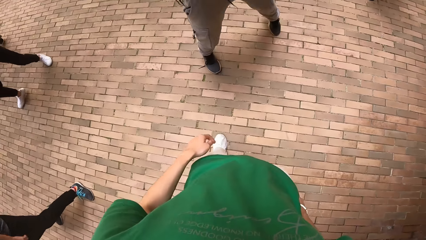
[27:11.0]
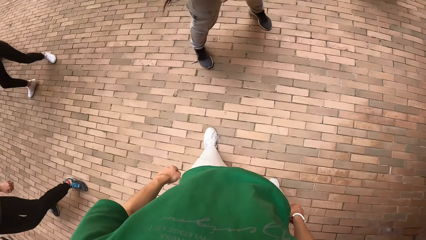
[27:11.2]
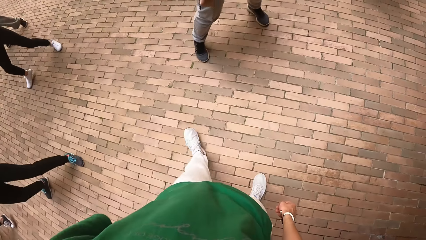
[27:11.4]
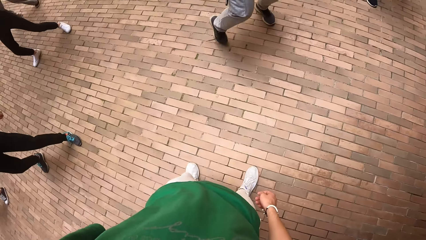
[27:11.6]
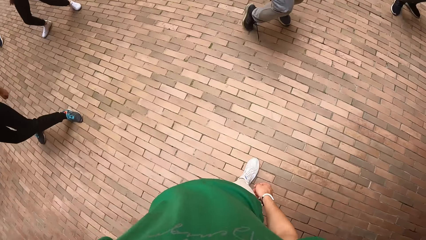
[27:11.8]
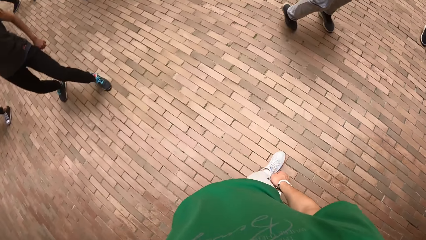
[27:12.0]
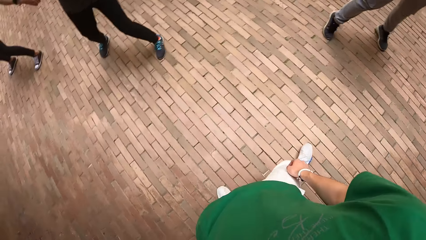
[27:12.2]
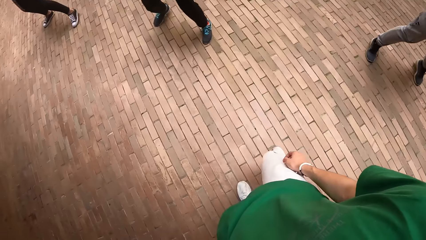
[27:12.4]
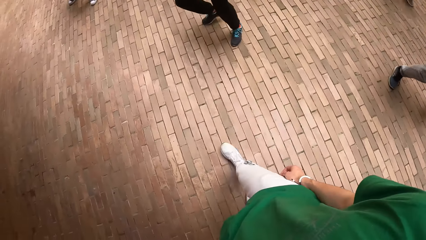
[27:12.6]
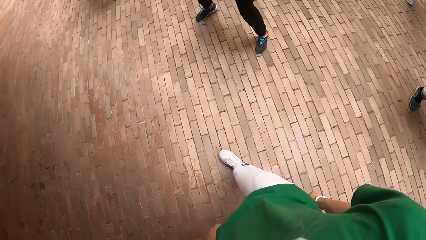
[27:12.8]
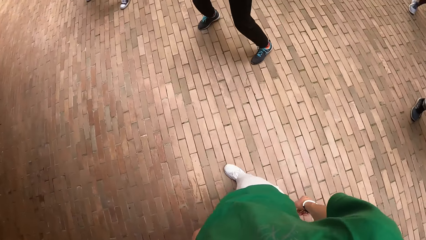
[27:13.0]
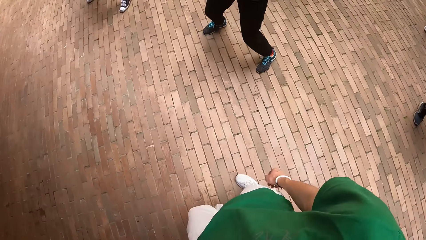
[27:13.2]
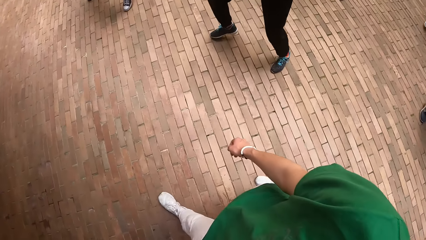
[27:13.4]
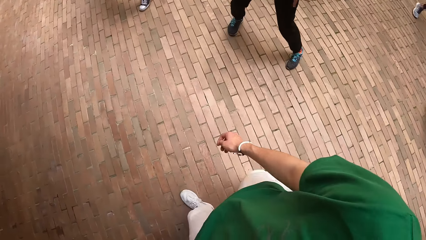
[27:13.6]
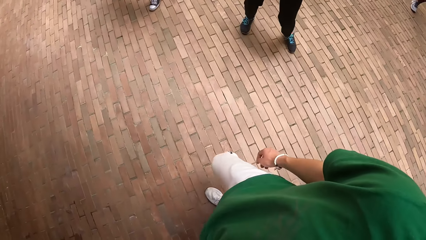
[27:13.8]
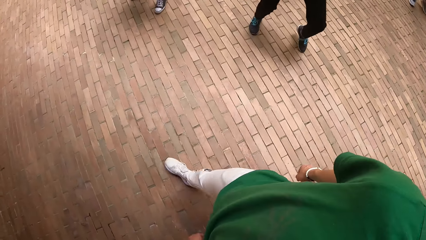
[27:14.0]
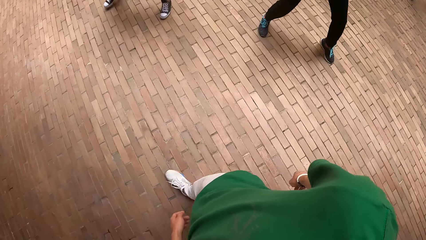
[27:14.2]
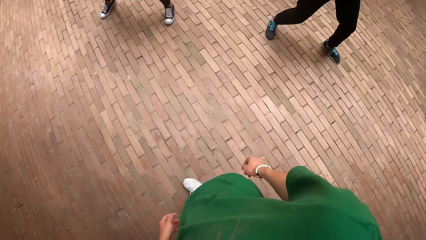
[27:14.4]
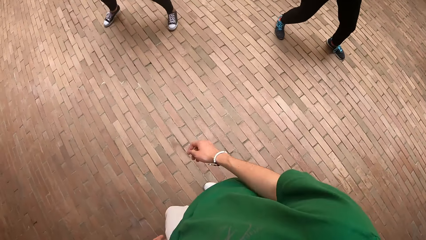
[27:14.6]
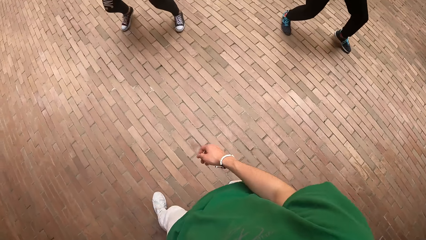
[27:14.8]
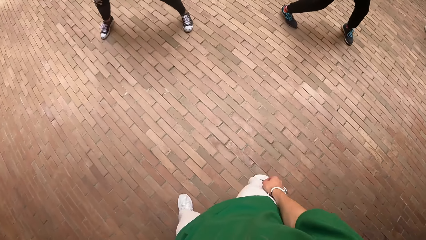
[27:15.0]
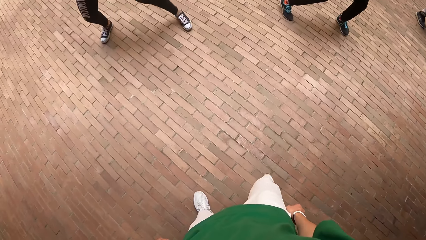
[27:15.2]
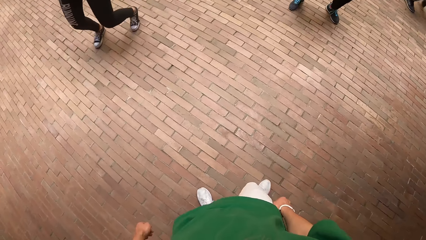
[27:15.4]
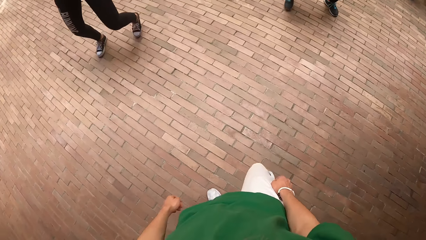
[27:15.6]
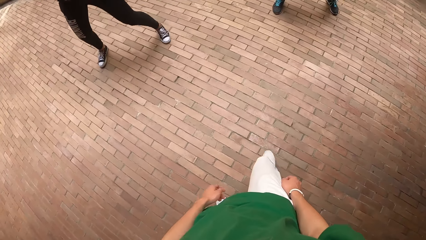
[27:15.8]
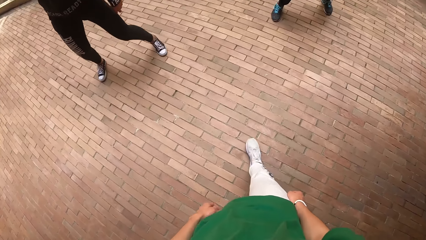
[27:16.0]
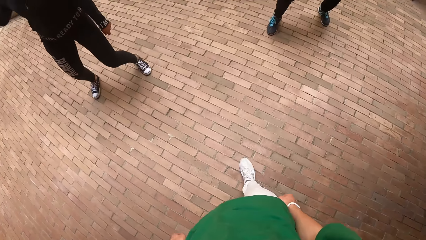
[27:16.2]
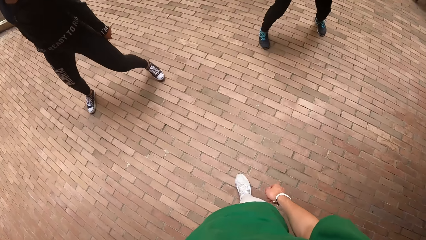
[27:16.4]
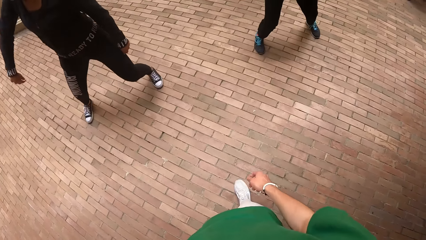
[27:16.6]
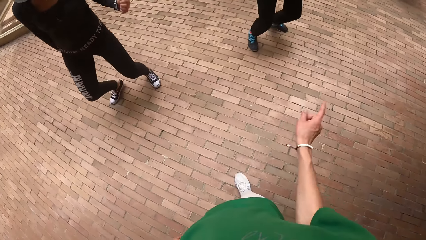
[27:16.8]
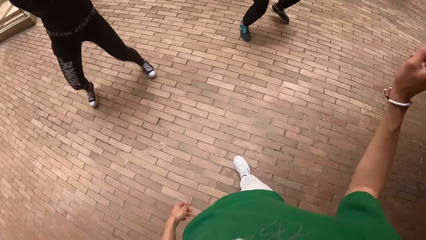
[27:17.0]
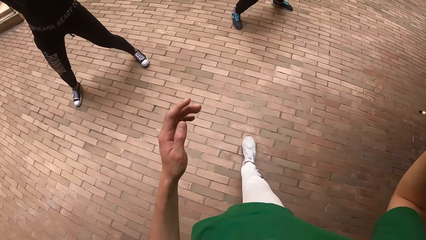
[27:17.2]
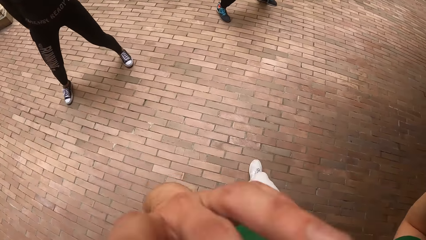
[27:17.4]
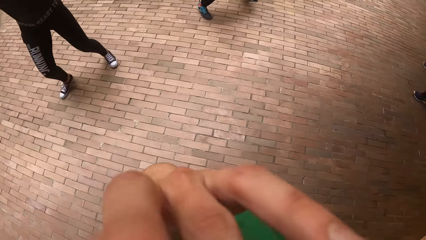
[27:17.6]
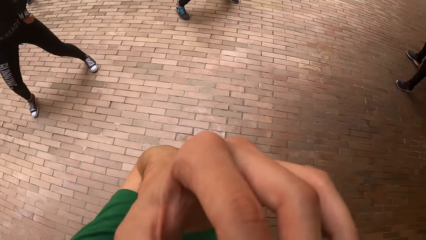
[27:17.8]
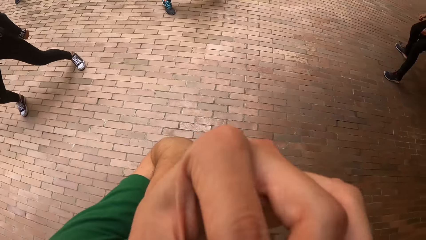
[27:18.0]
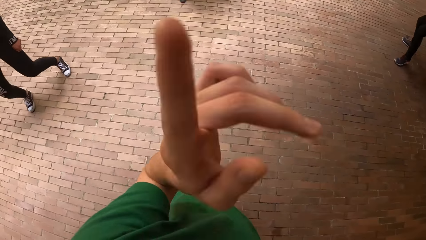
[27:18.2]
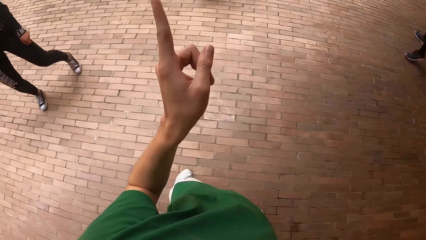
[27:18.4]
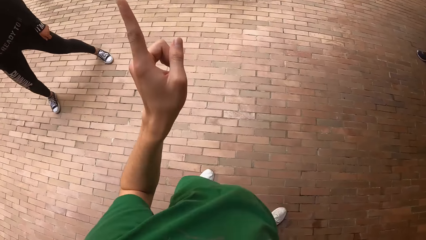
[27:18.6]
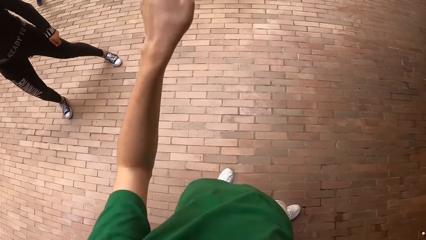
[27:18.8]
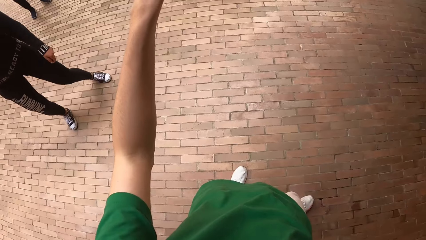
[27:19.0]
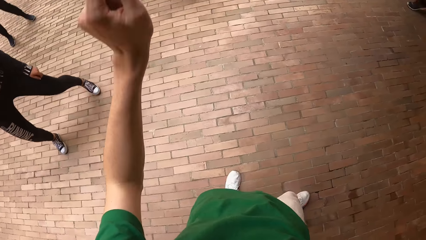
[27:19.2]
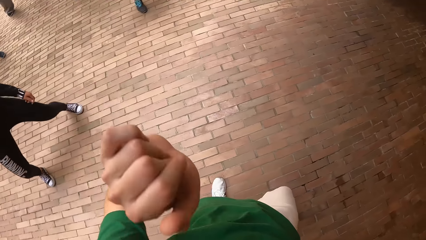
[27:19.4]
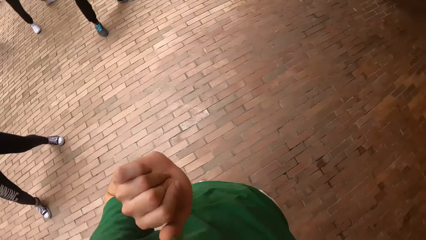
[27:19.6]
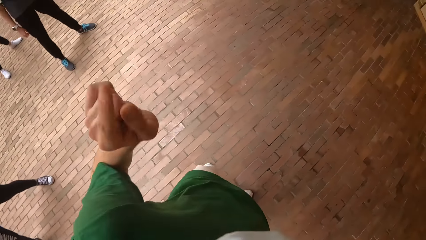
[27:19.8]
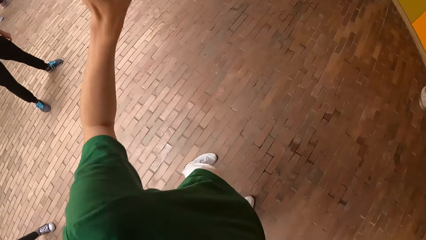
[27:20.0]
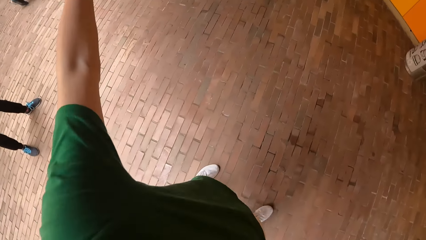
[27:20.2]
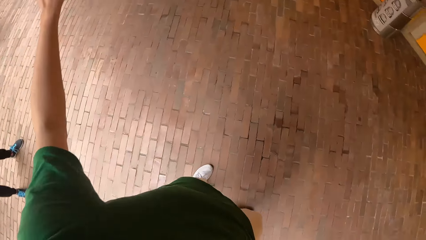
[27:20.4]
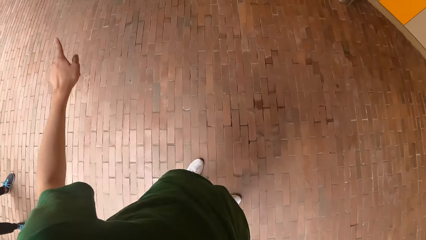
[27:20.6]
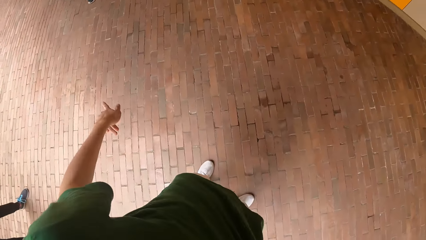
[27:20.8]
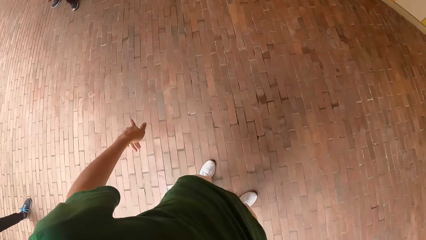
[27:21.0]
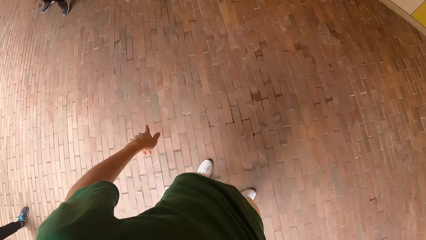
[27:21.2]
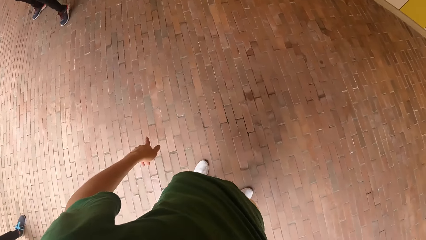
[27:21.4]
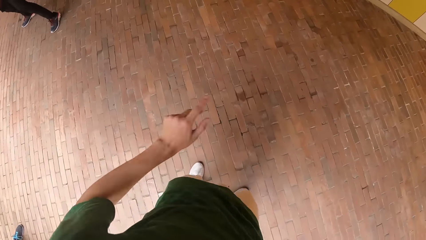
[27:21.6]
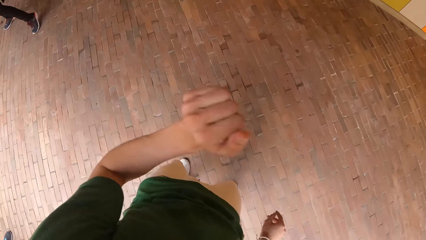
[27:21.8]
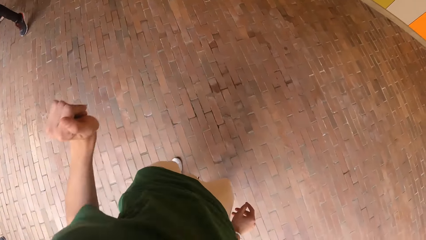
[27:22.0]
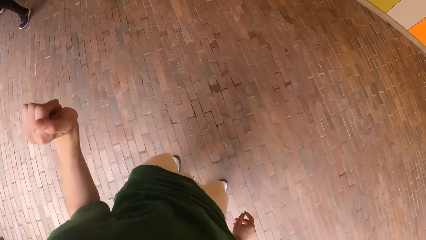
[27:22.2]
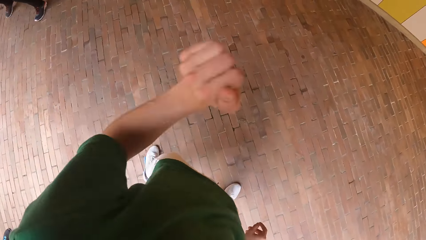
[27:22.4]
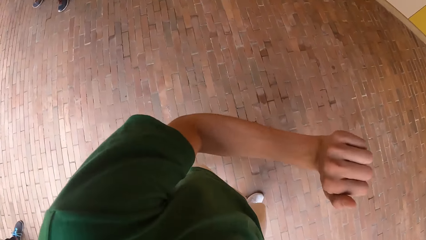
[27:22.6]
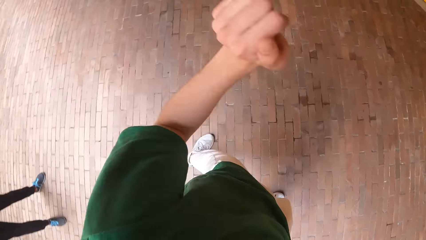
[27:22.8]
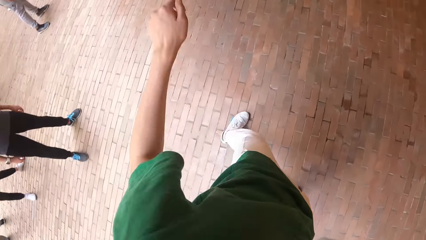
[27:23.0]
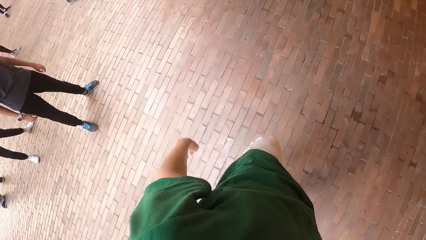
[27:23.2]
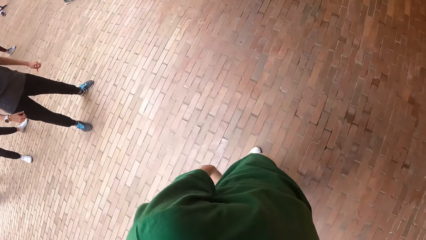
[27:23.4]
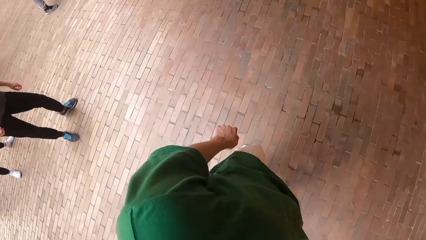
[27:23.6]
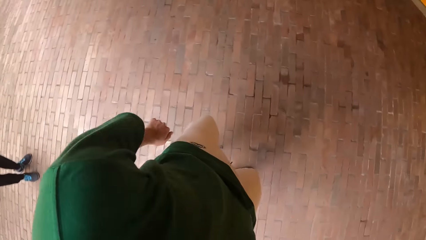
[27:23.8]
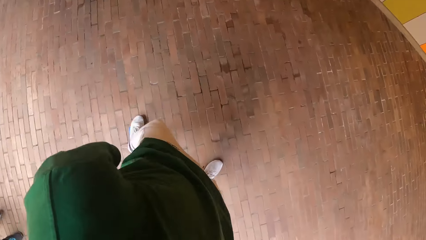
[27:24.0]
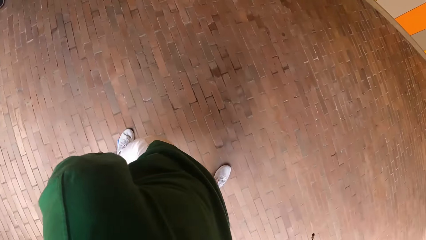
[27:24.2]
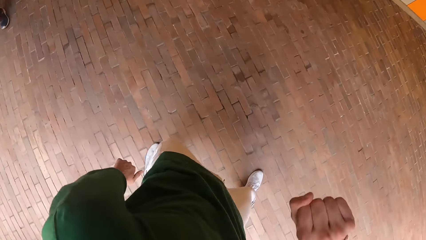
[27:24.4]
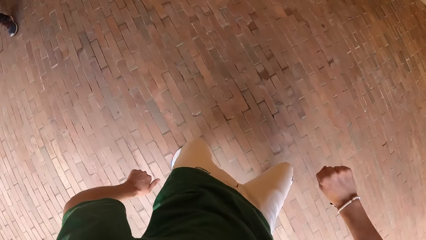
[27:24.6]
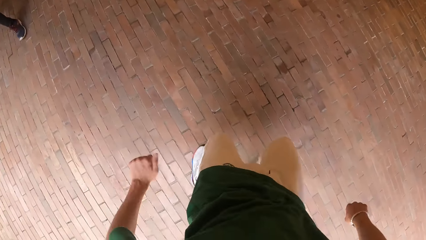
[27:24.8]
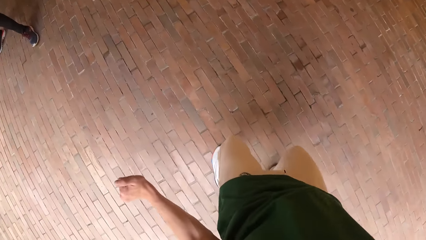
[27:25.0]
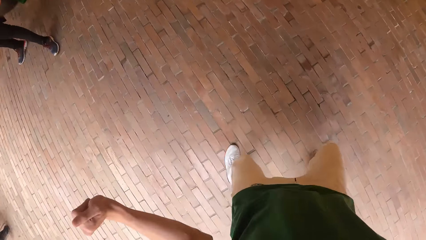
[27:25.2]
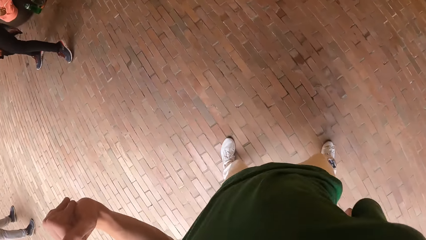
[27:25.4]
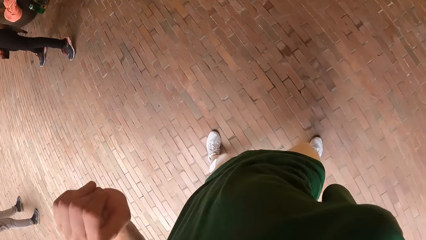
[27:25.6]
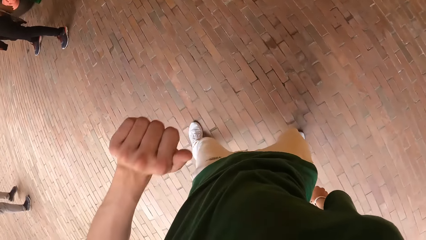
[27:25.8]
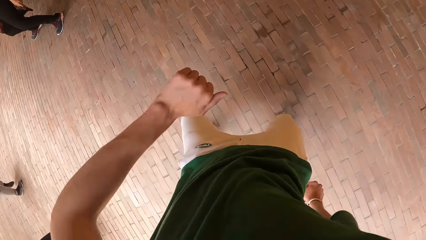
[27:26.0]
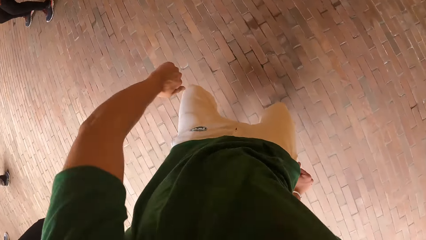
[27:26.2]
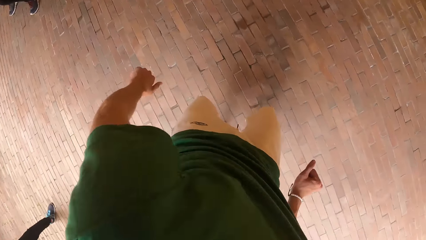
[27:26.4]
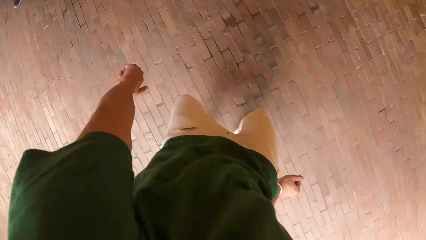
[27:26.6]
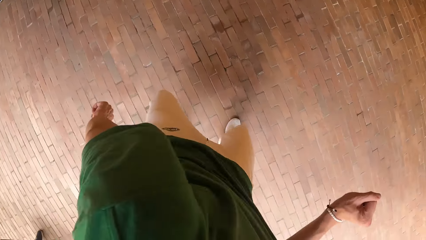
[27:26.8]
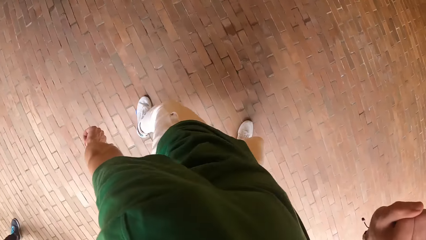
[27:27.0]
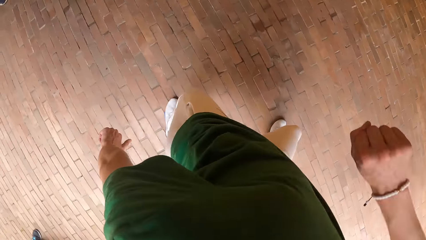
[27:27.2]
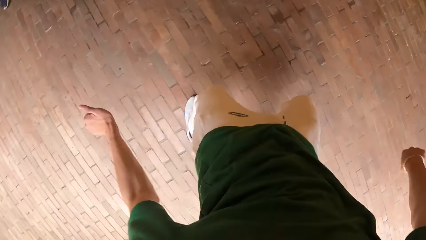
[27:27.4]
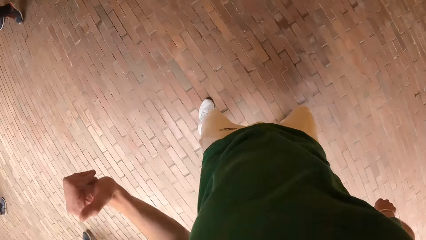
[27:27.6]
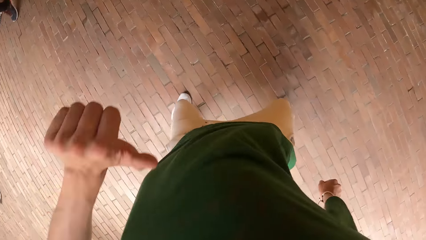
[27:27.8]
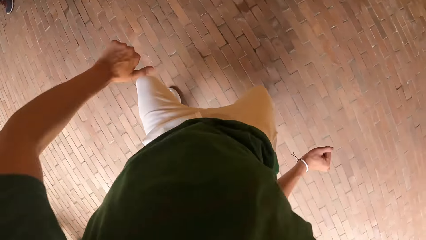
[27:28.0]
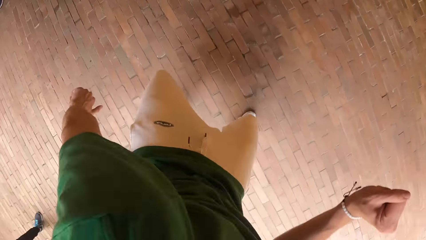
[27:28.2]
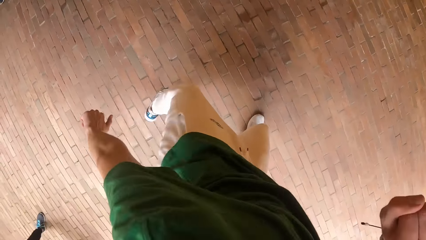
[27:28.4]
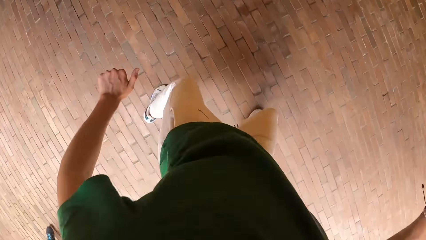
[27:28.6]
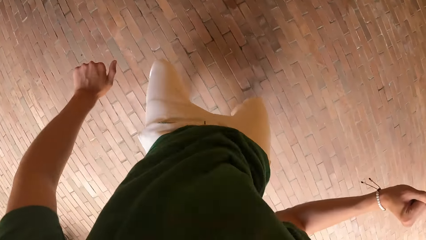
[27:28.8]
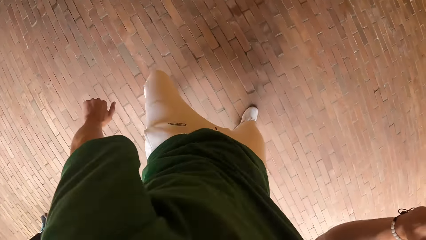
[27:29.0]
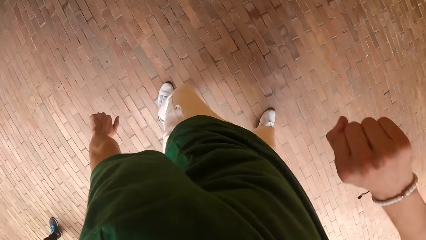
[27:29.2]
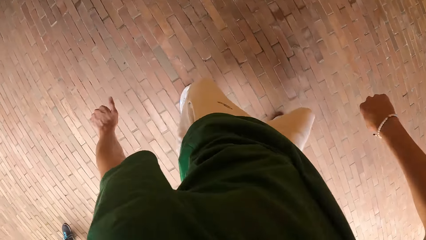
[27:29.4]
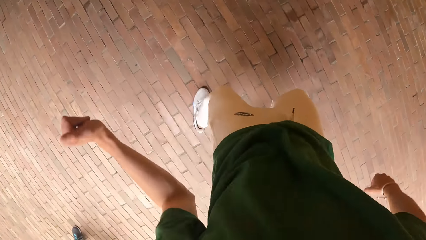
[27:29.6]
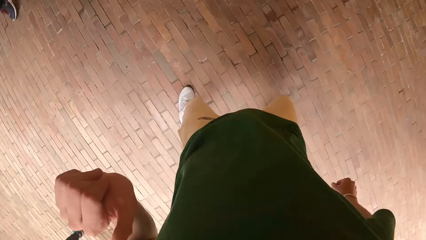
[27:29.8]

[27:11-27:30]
The camera wearer walks around. He interacts with a group of people. He touches his face with his left hand. He raises his hand up. He dances. He points his finger. He dances.
